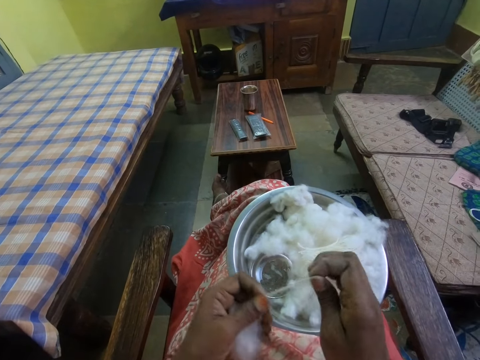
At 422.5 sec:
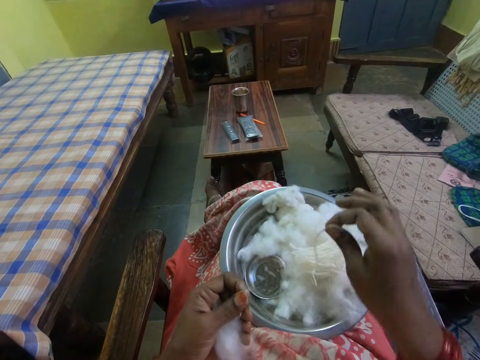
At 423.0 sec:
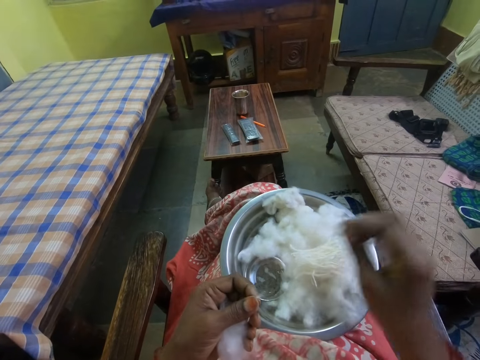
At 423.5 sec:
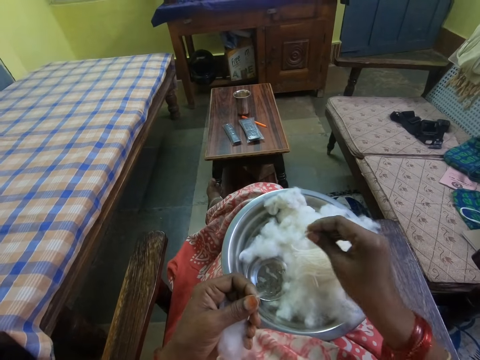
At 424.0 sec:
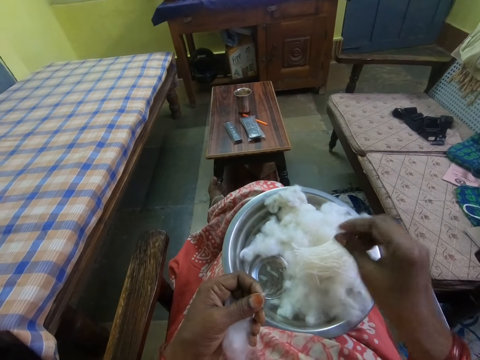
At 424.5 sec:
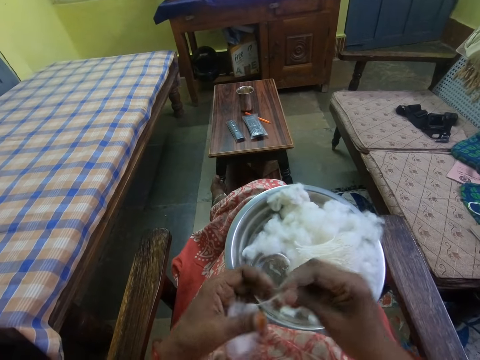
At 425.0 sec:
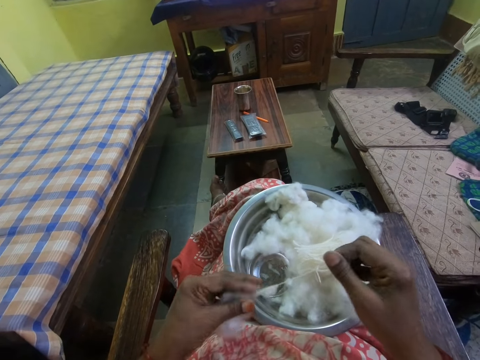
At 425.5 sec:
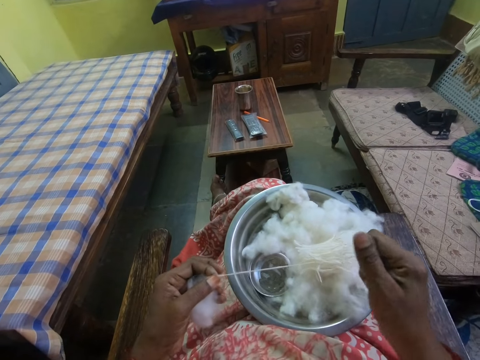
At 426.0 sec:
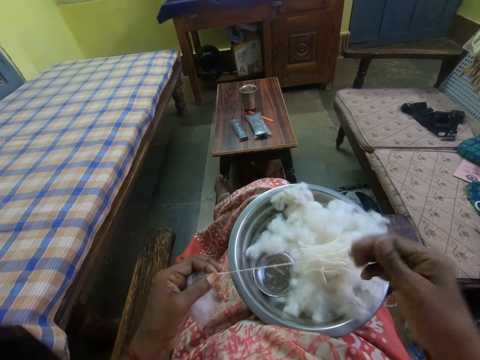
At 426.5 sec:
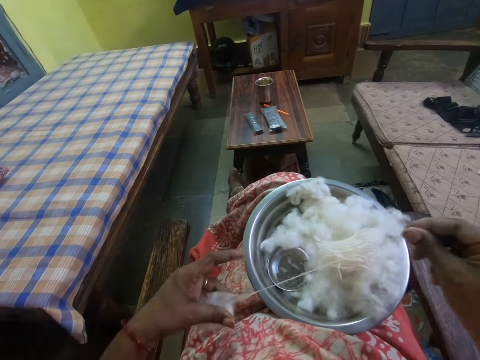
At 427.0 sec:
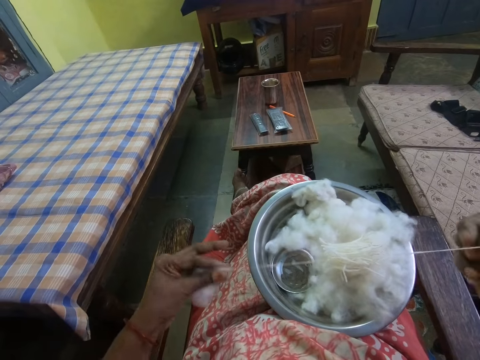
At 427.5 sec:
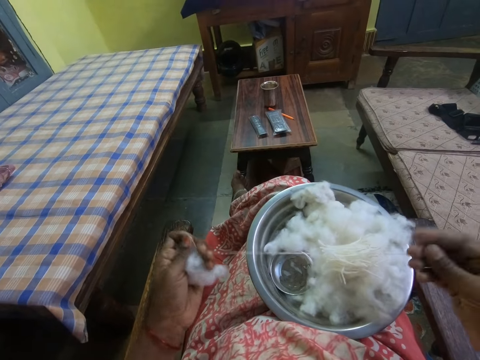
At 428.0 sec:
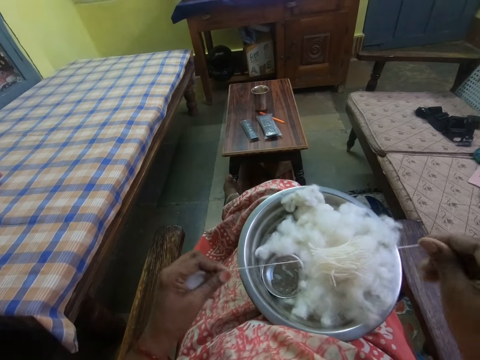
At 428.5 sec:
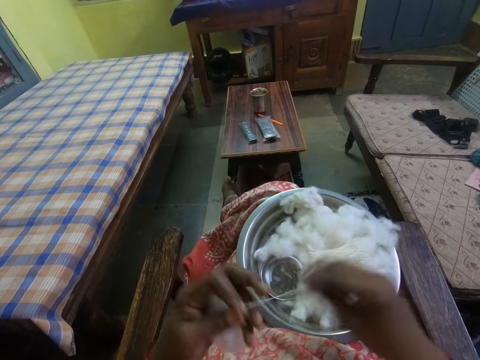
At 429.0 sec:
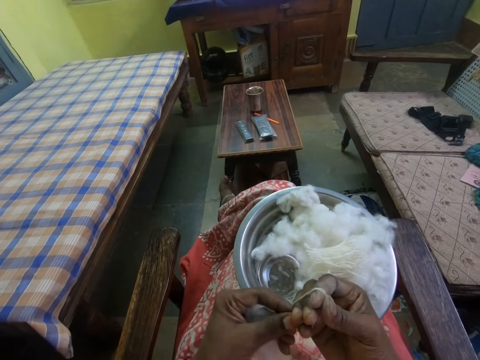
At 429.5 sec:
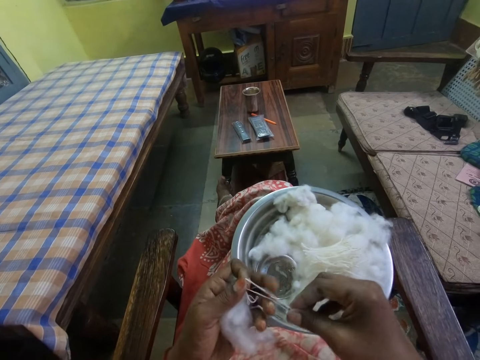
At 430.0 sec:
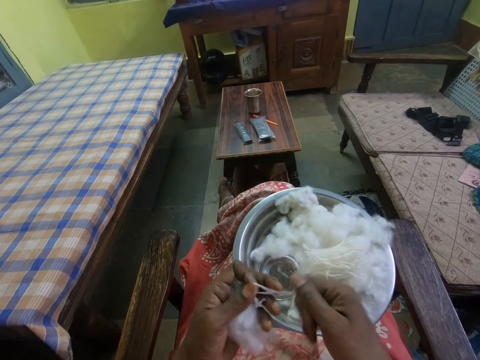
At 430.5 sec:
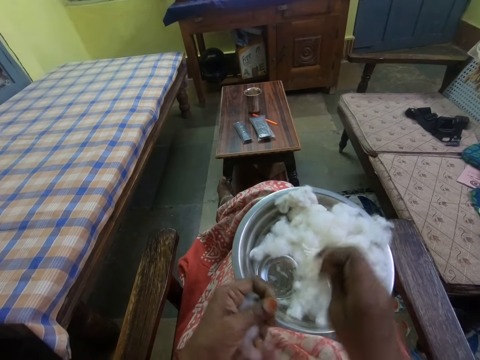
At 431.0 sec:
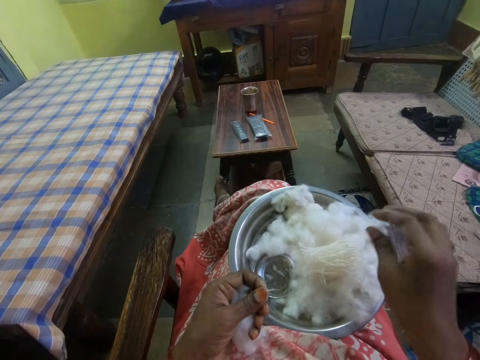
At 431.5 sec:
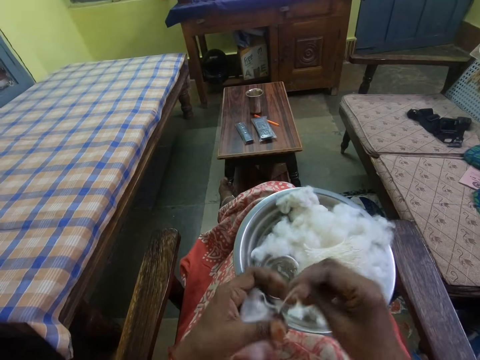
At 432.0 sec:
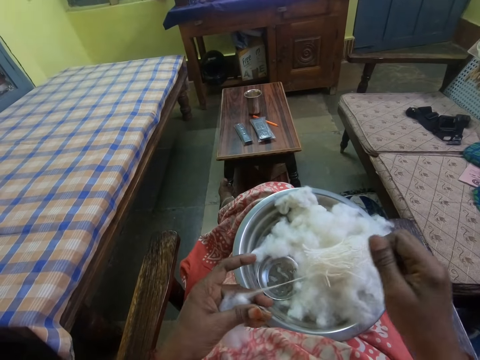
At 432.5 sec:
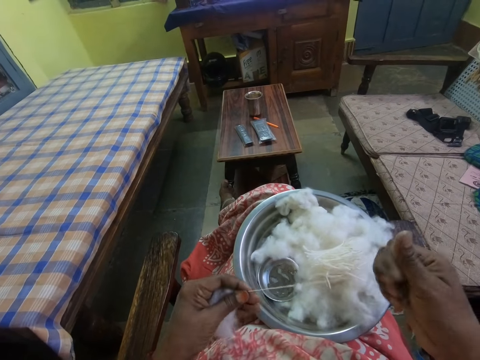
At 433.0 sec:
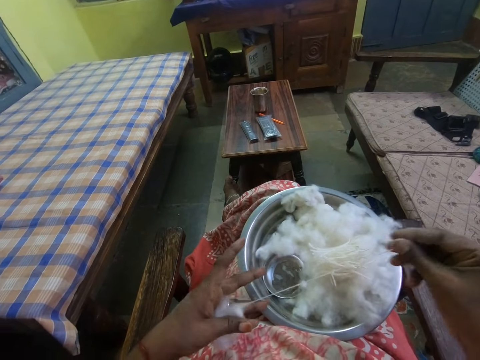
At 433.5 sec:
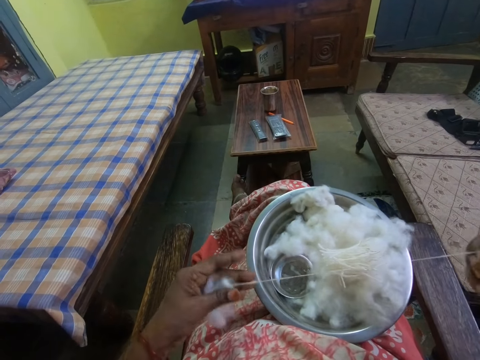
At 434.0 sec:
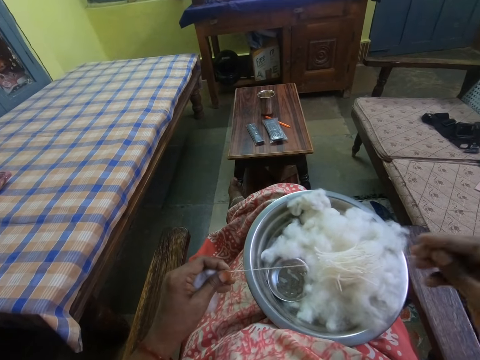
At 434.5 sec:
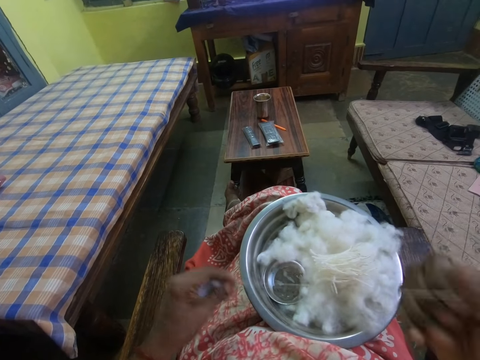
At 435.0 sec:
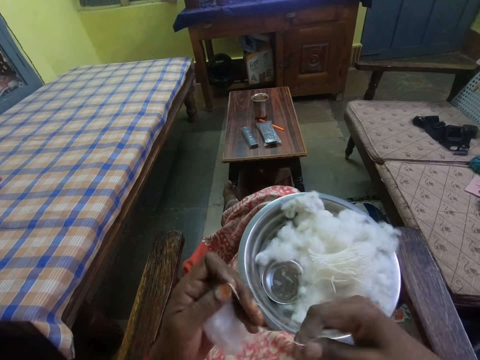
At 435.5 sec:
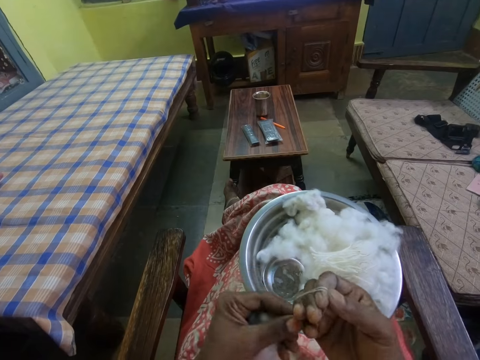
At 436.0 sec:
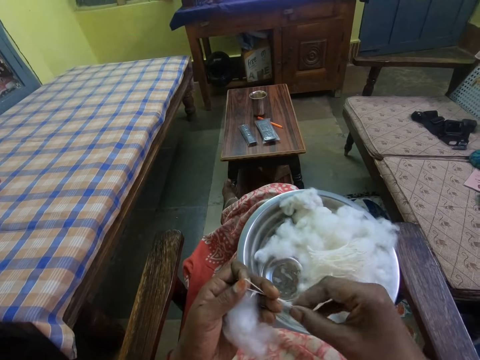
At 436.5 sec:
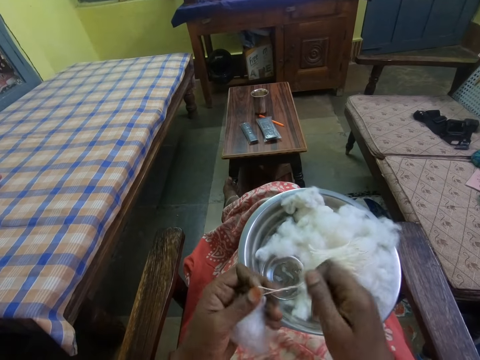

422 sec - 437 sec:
The camera wearer puts the cotton in the bowl and coils a piece of cotton on her hand. She pulls the cotton, rolls the cotton around the fingers and straightens the piece of cotton. She puts the cotton in the bowl, pulls the cotton, rolls the cotton around the fingers and straightens the piece of cotton.

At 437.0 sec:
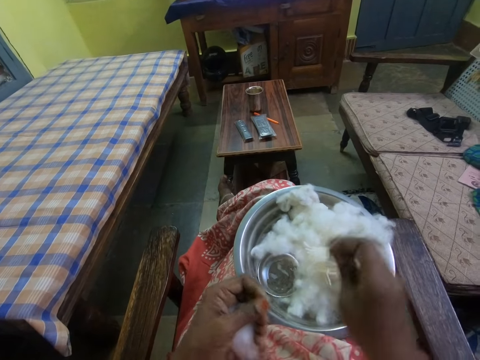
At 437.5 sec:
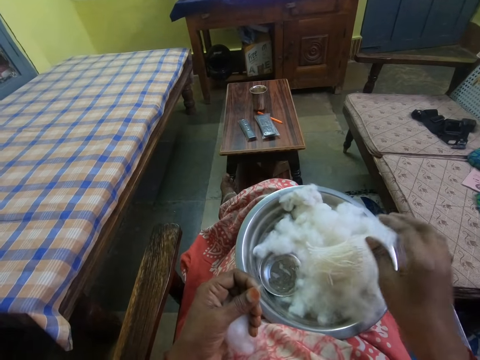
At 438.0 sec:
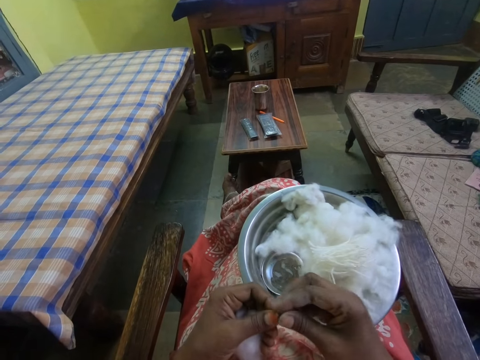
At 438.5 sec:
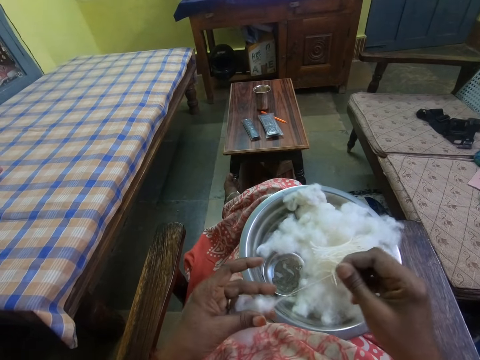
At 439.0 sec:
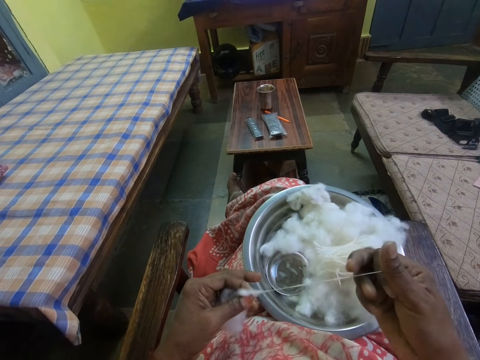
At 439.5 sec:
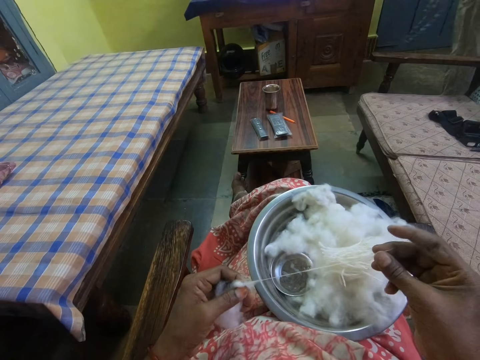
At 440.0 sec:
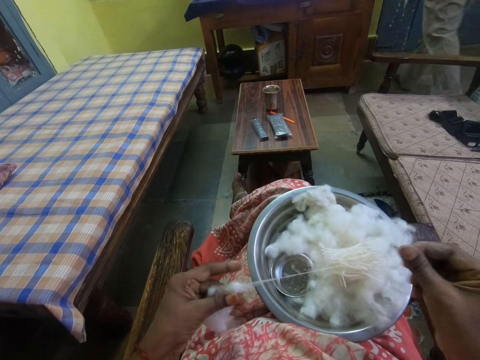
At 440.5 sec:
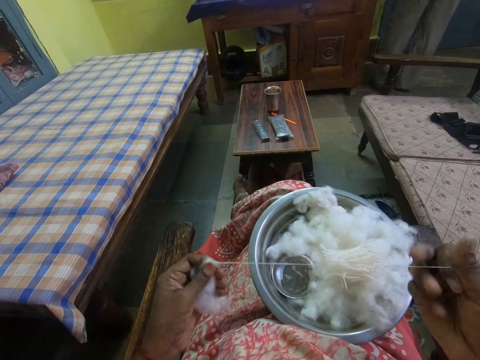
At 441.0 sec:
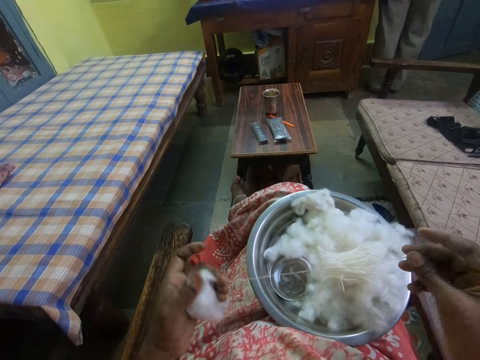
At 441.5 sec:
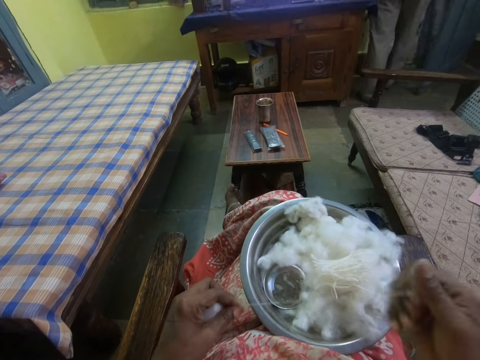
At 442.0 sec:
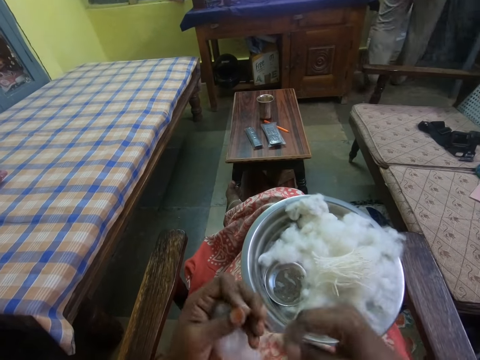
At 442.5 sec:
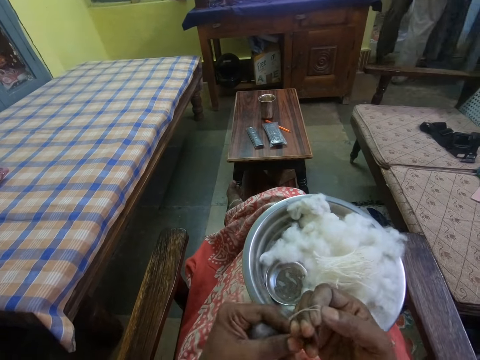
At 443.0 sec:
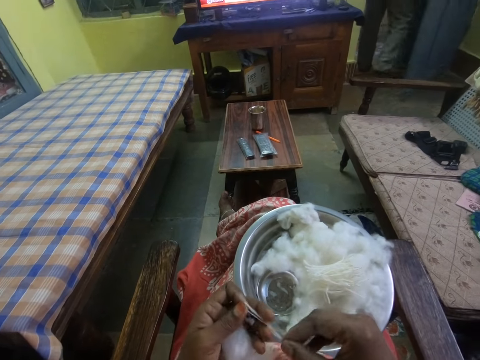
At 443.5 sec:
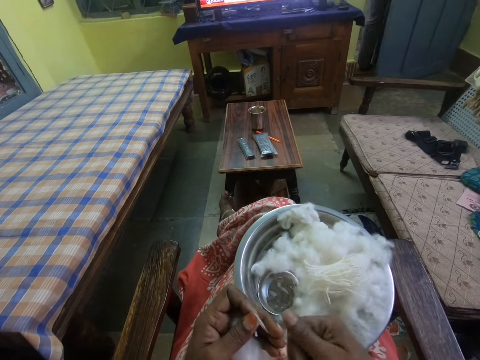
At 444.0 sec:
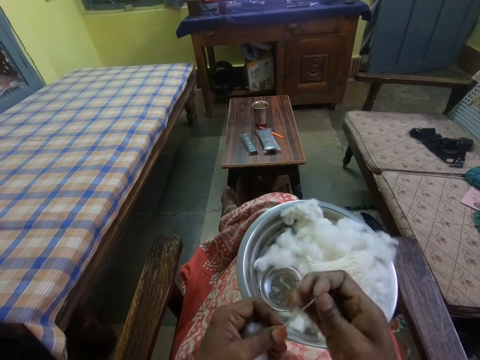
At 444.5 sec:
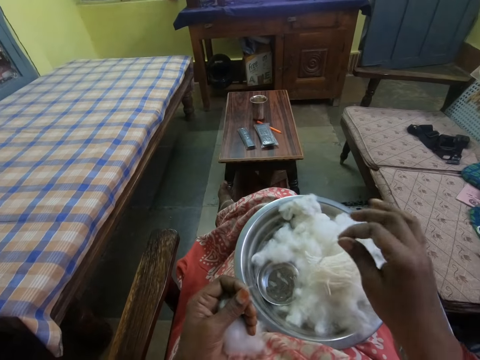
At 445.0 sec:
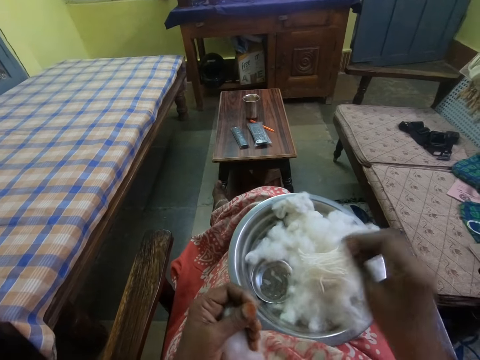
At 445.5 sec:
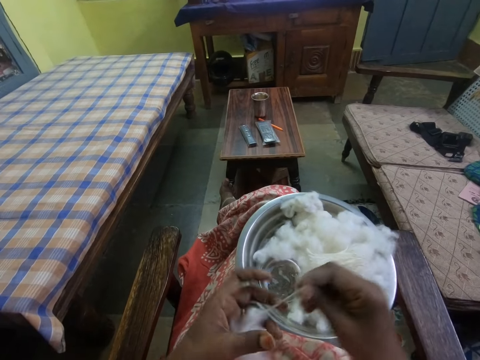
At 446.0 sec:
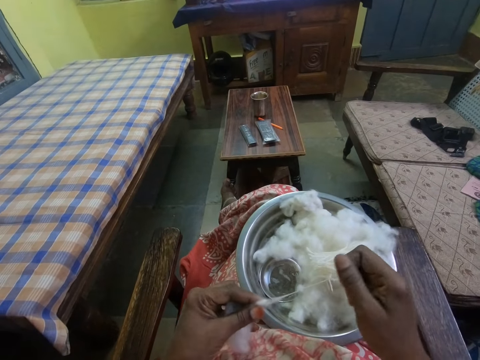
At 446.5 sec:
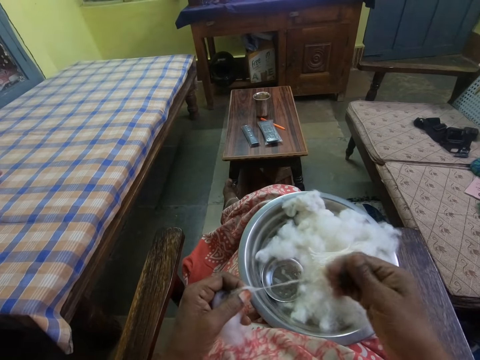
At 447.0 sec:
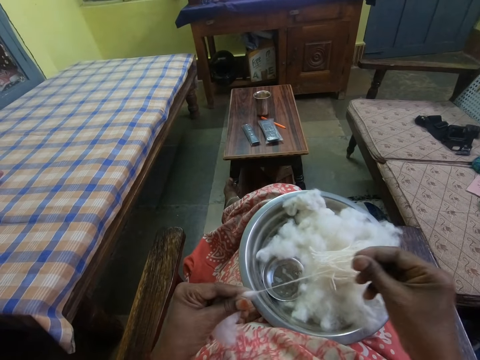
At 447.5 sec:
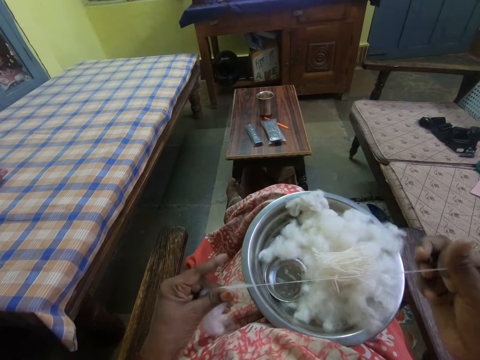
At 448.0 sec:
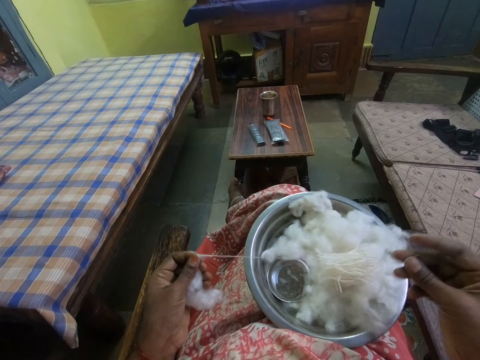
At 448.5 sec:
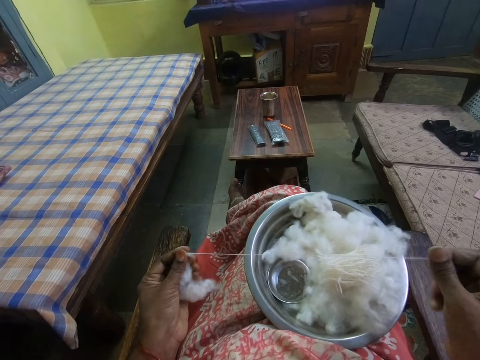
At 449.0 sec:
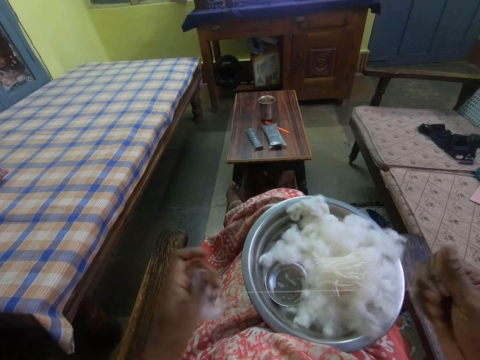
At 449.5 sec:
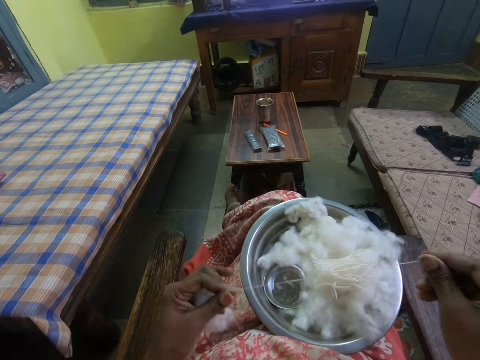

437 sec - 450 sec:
The camera wearer puts the cotton in the bowl and coils a piece of cotton on her hand. She pulls the cotton, rolls the cotton around the fingers and straightens the piece of cotton. She puts the cotton in the bowl and pulls the cotton.
